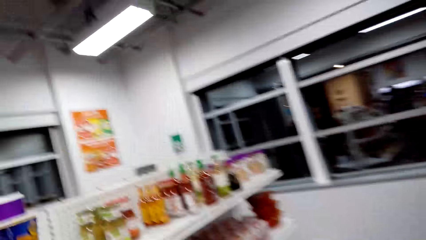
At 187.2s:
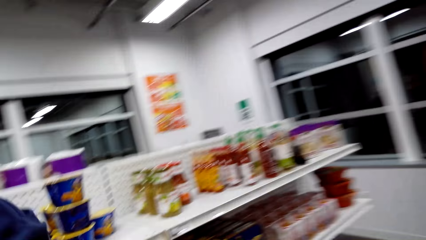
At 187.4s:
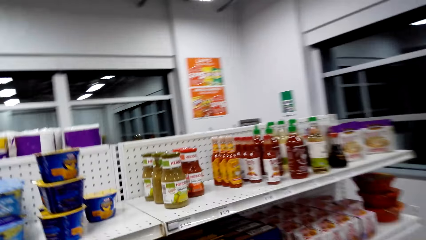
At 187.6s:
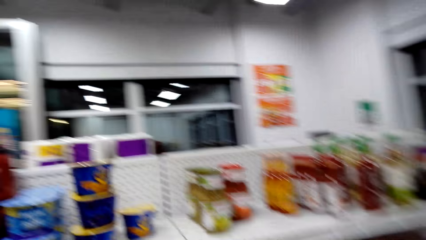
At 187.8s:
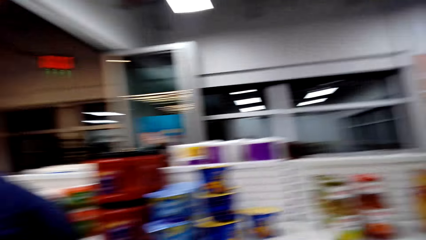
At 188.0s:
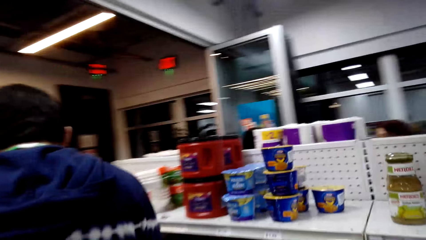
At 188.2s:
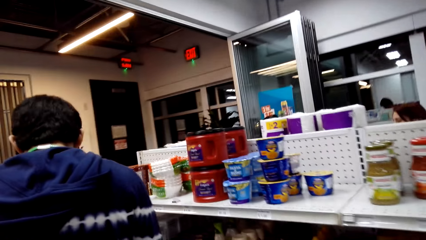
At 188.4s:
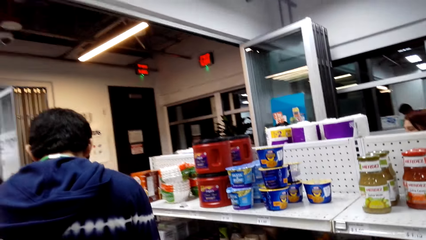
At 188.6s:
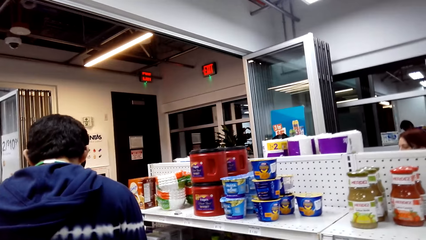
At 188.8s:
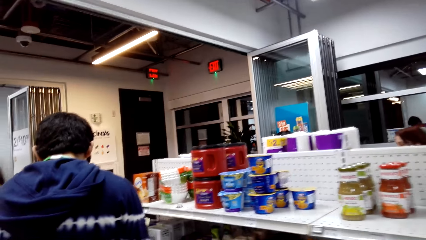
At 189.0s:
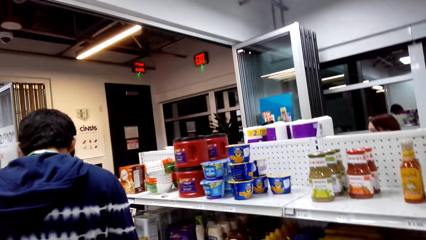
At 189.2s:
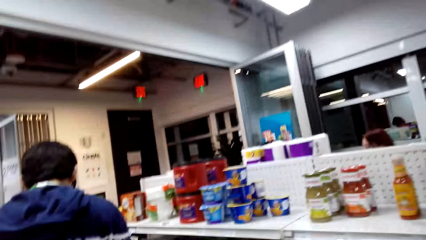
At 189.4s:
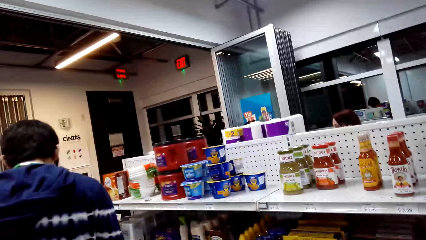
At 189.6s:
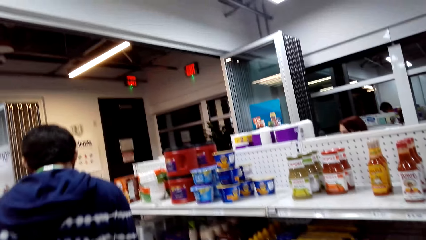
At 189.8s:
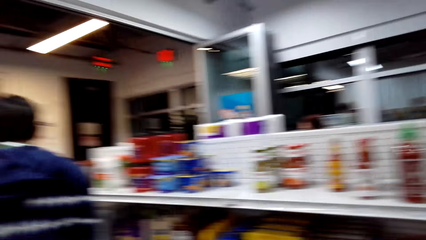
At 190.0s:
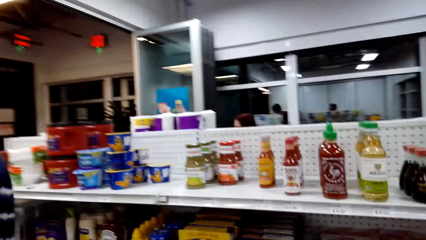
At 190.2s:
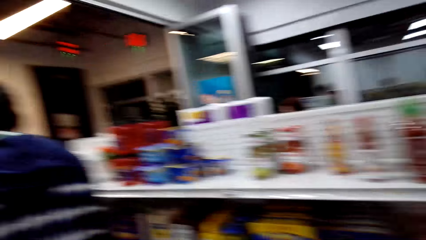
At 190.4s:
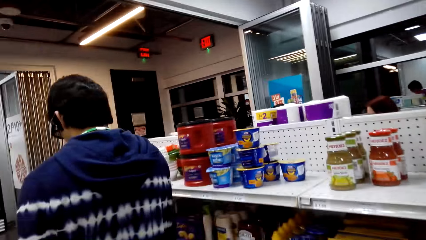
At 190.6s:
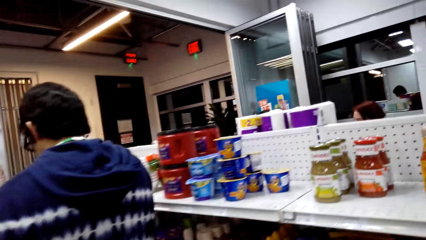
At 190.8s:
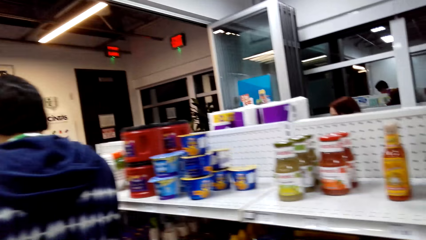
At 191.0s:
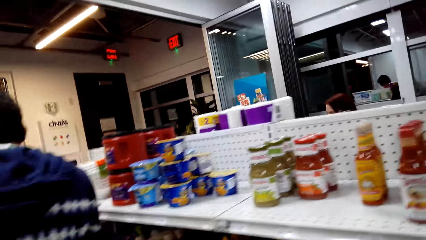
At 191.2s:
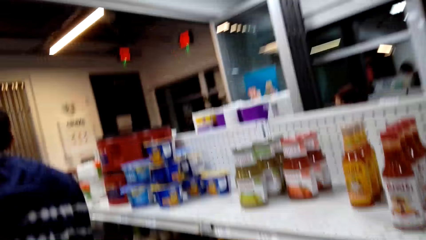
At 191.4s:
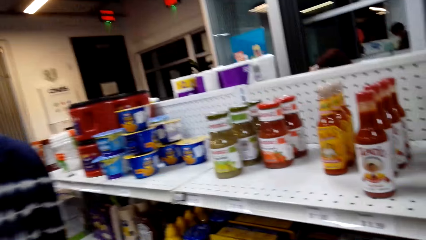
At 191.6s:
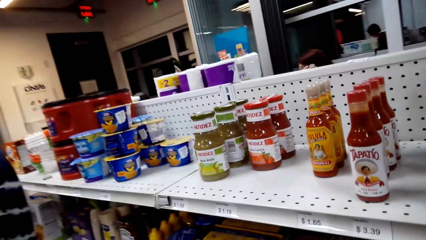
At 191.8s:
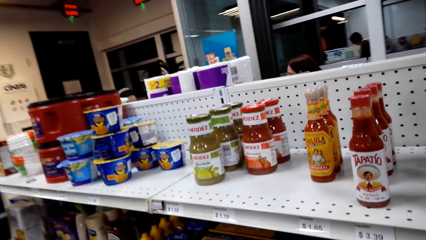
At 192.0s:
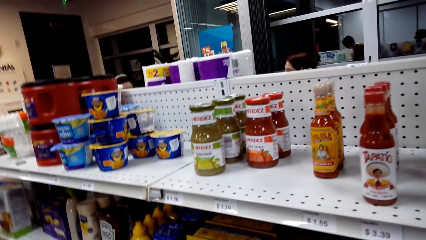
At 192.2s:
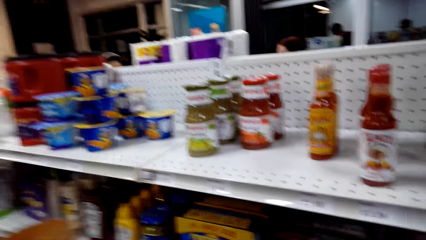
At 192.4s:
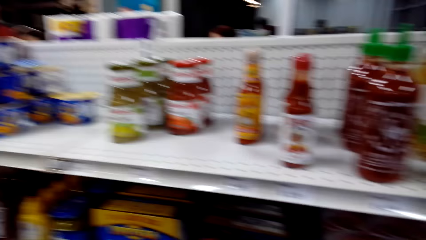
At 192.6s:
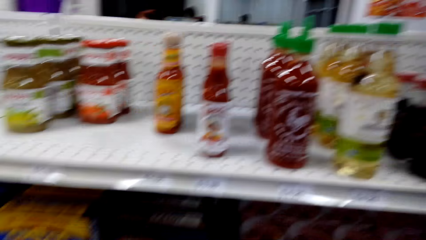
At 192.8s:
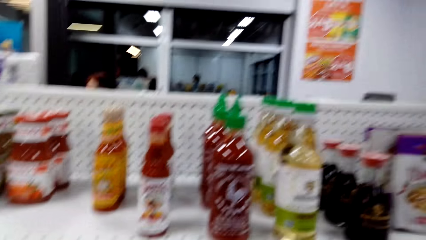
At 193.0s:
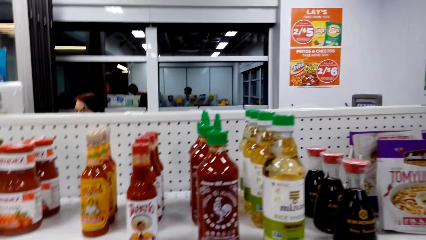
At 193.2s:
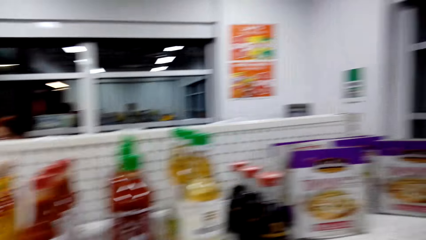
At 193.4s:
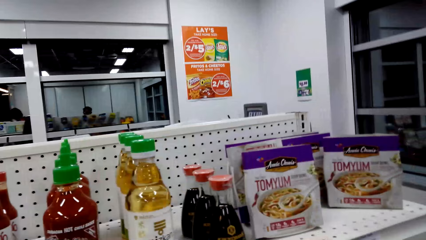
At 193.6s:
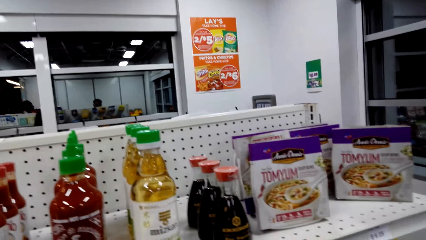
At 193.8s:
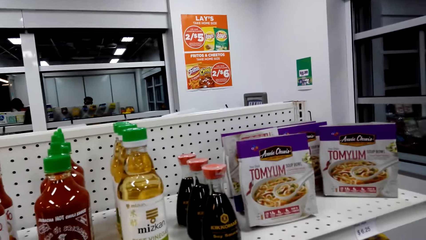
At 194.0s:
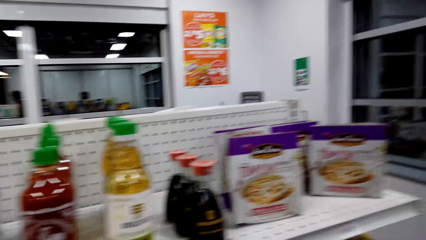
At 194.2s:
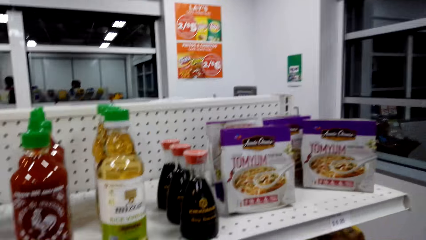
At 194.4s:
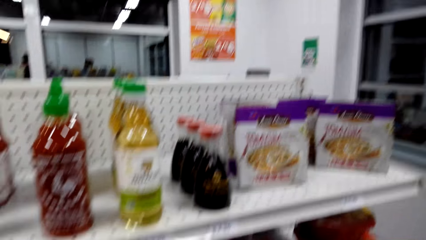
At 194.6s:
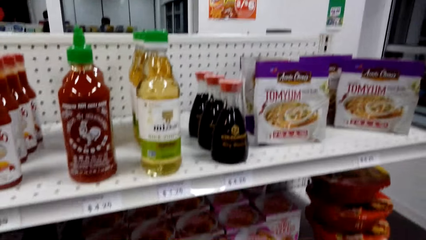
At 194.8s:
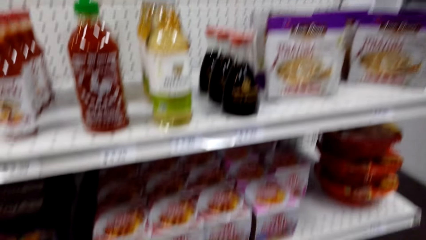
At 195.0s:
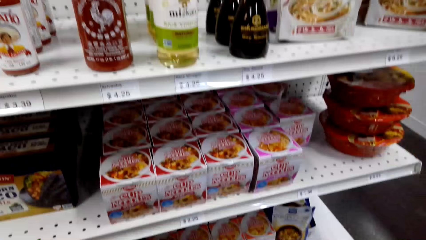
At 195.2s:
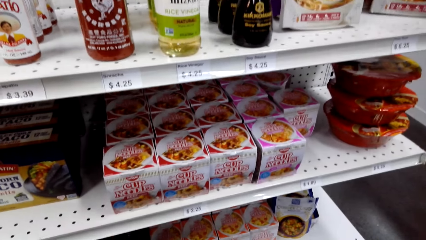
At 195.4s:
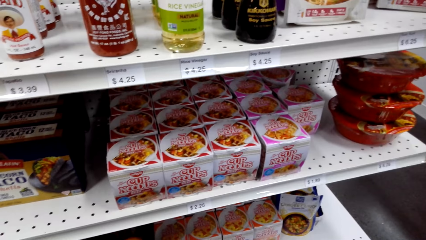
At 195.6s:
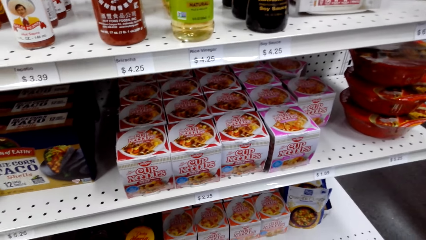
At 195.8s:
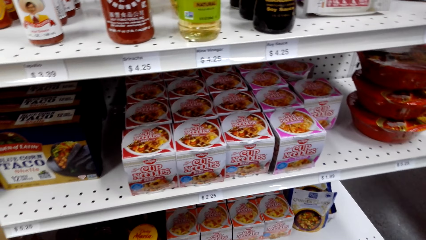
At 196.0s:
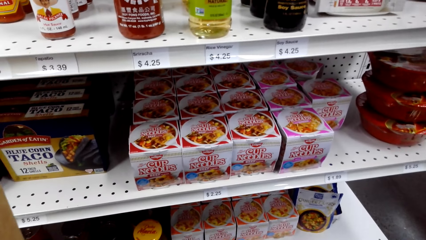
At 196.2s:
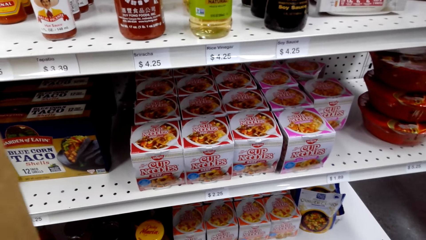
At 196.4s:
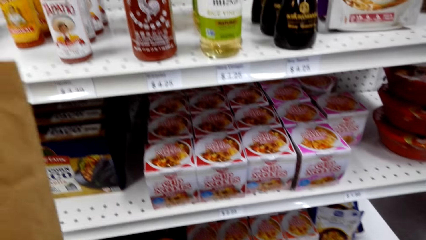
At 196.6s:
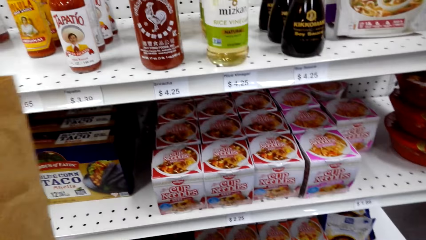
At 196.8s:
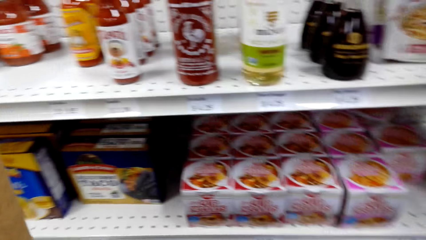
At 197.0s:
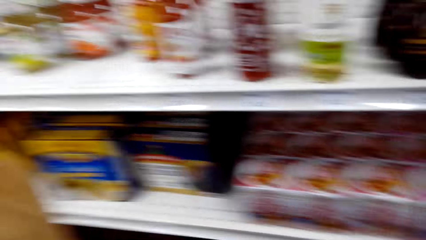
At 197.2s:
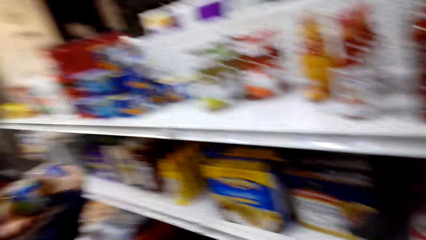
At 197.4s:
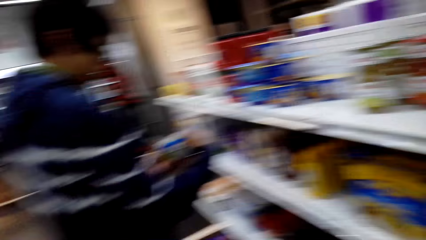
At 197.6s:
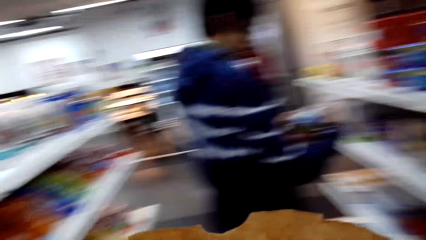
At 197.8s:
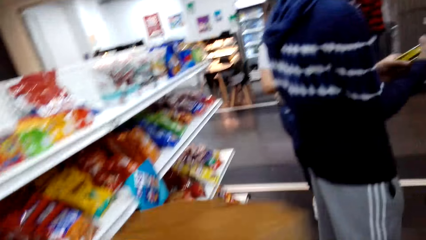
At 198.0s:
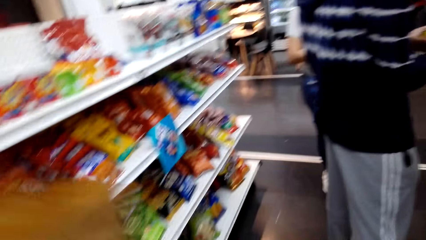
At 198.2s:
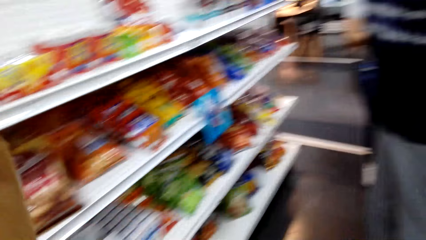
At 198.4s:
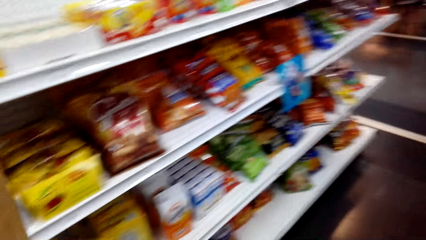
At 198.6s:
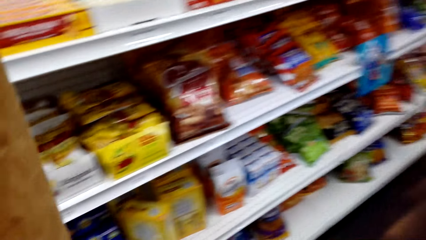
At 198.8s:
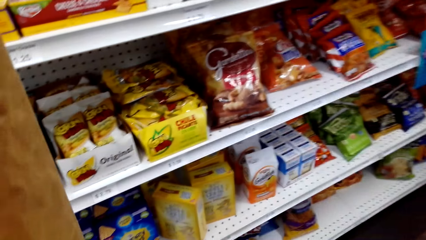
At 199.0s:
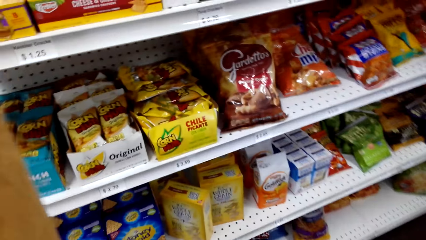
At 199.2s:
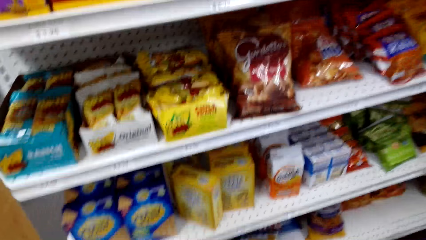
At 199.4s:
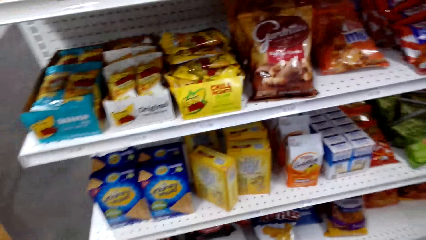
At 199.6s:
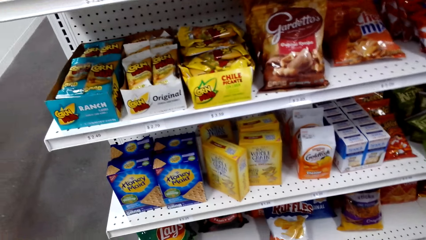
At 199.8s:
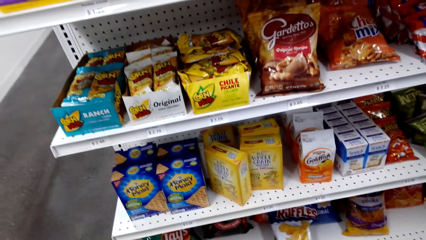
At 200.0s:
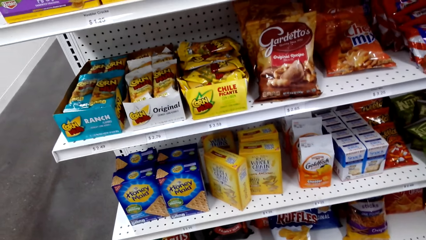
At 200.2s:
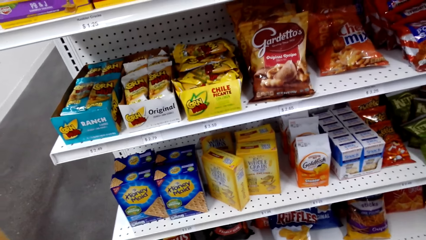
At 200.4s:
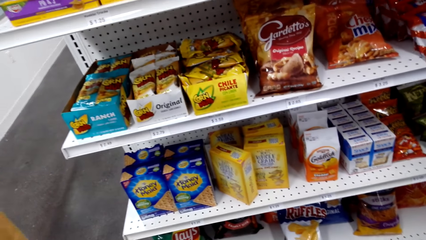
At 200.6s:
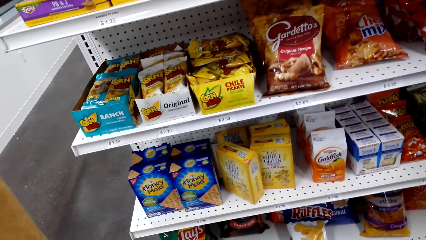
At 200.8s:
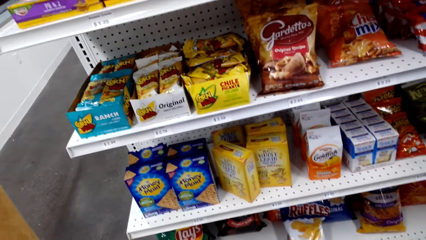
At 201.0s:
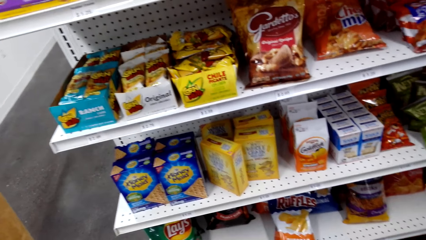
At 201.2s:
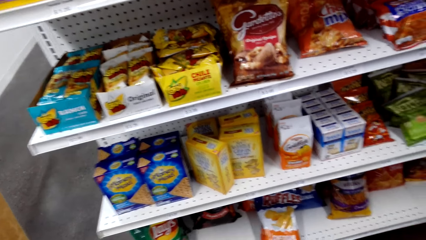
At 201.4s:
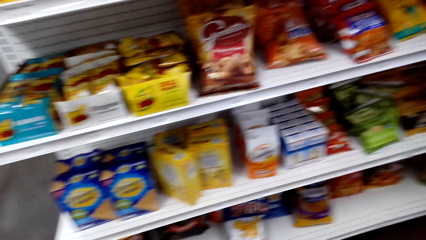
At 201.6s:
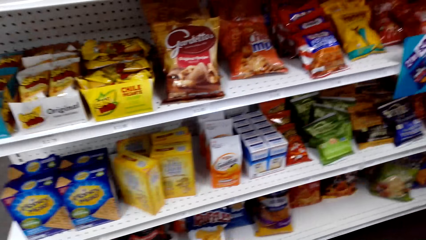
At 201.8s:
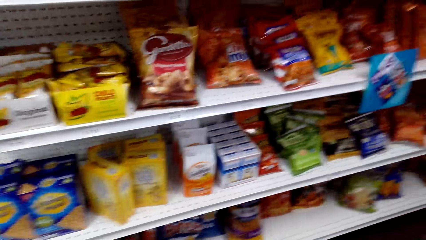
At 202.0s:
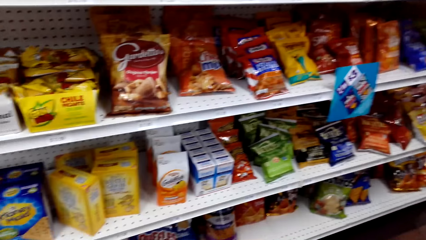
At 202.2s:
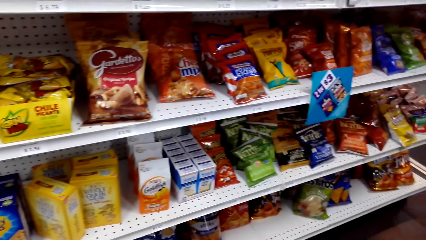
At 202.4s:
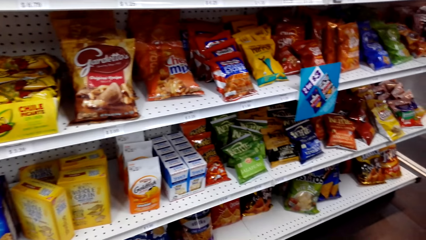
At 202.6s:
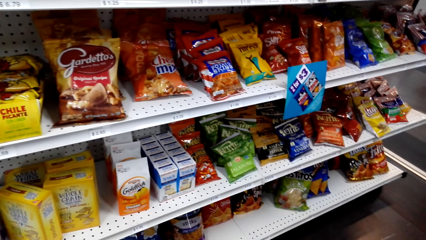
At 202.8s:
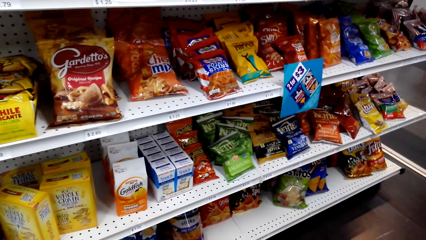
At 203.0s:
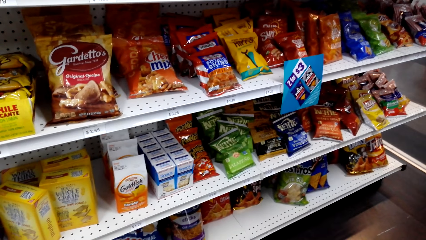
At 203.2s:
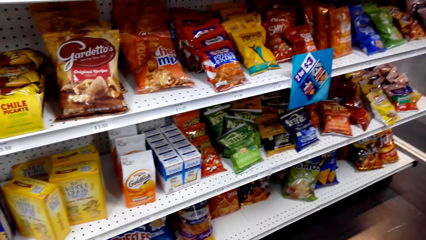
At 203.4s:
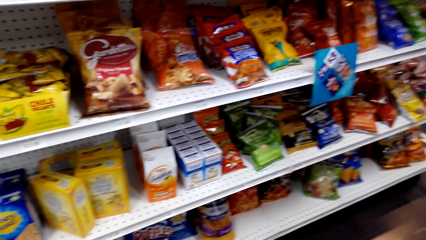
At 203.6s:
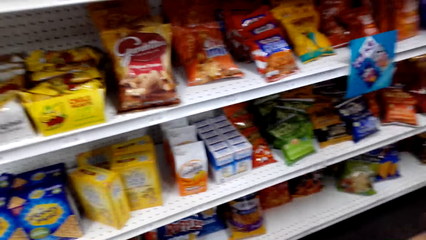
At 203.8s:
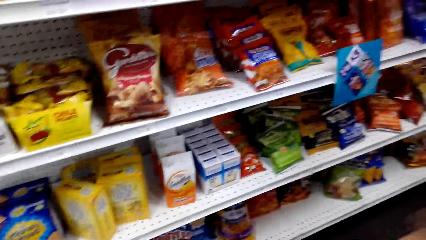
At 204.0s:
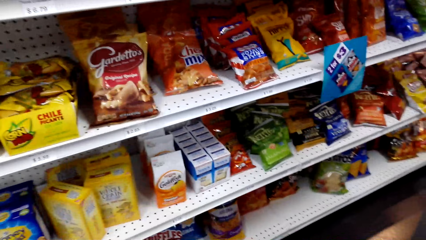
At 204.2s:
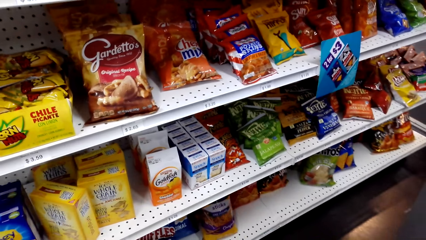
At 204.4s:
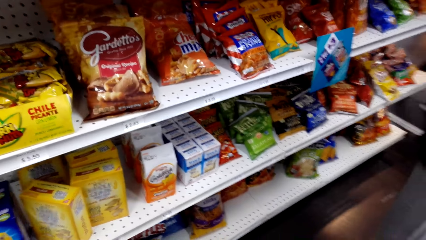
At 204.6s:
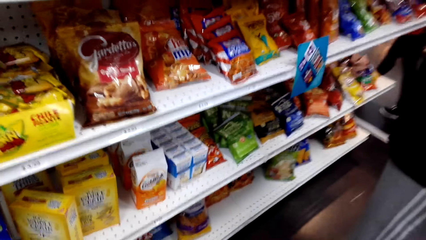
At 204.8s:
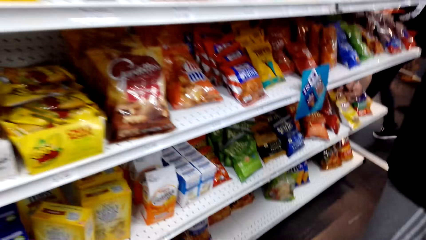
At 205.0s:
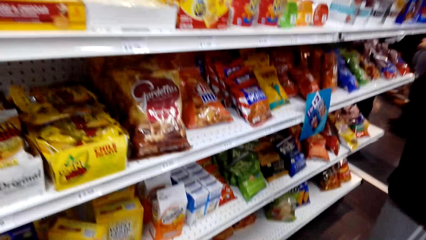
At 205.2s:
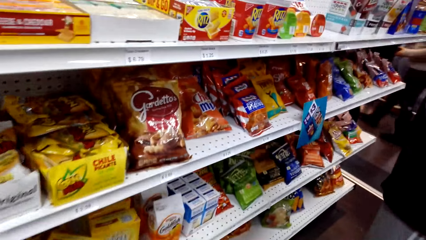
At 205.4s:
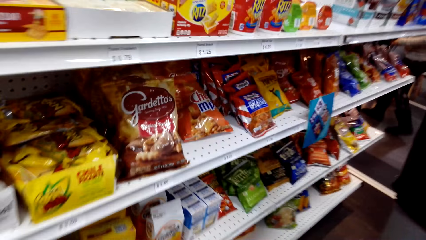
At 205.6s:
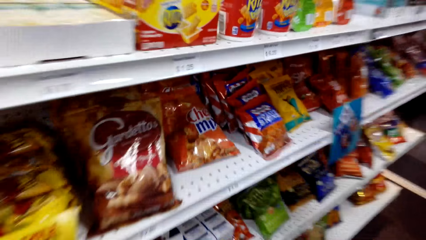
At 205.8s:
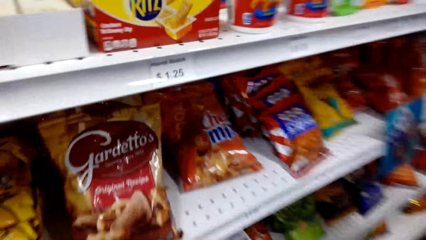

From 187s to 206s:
The camera wearer looks at the items on the shelves. They look around. They look at the sauces on the shelves. They look at the noodles on the shelves. They turn around. They look around. They look at the snacks on the shelves.
